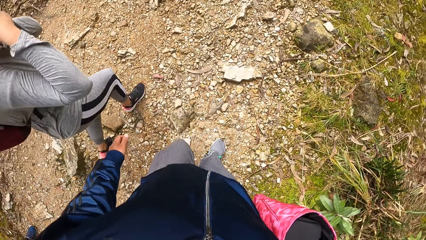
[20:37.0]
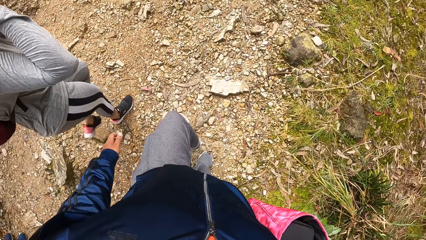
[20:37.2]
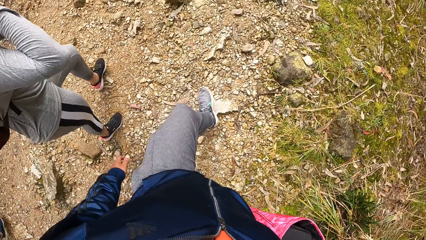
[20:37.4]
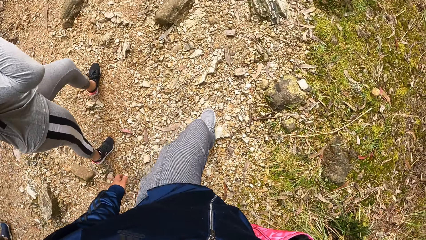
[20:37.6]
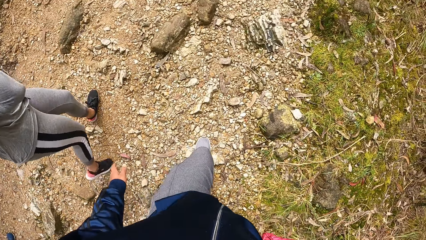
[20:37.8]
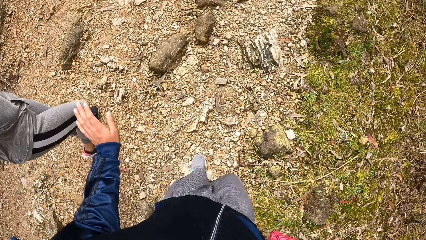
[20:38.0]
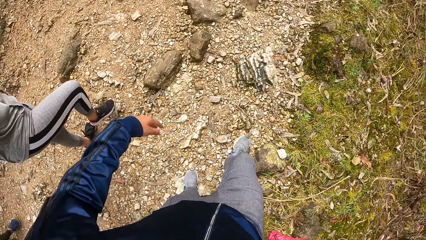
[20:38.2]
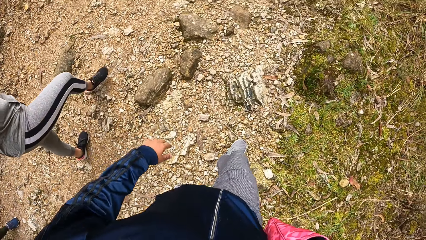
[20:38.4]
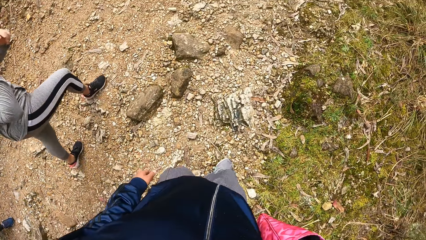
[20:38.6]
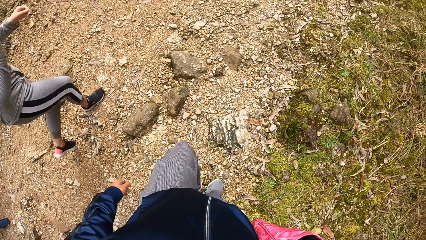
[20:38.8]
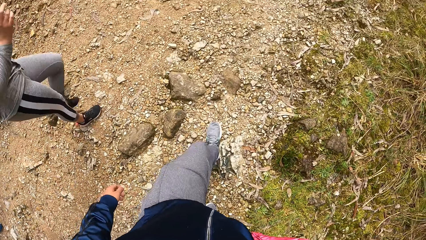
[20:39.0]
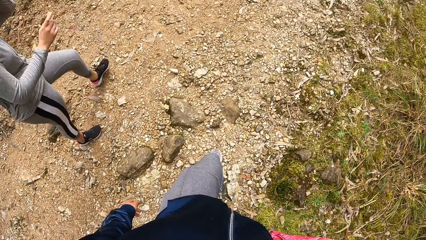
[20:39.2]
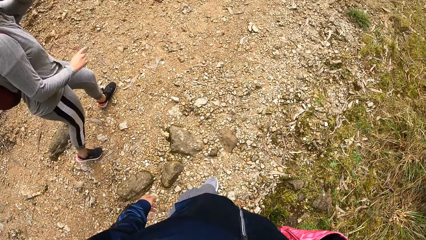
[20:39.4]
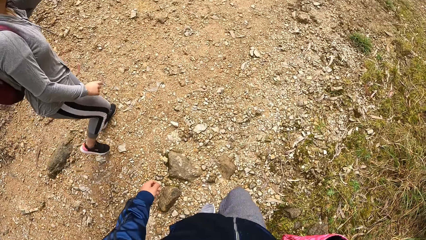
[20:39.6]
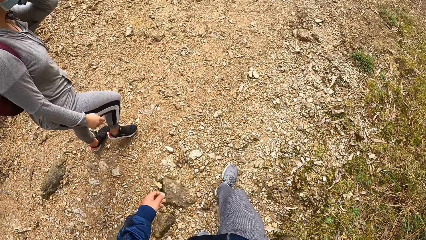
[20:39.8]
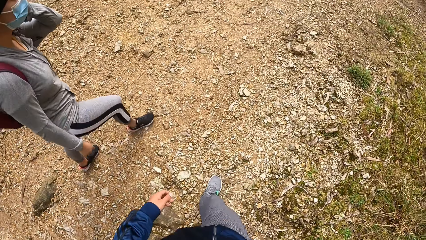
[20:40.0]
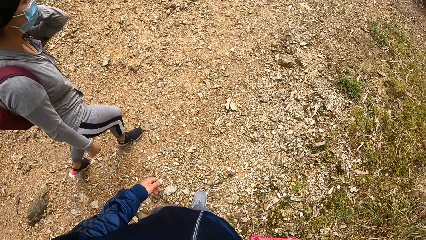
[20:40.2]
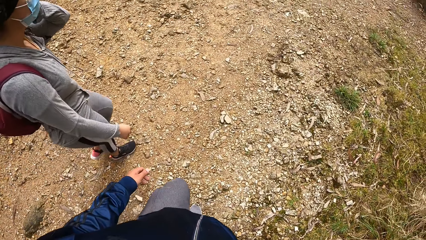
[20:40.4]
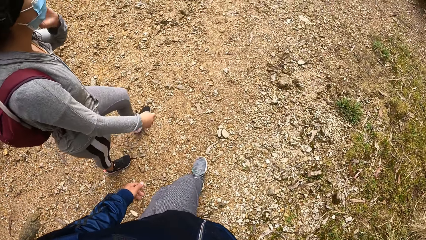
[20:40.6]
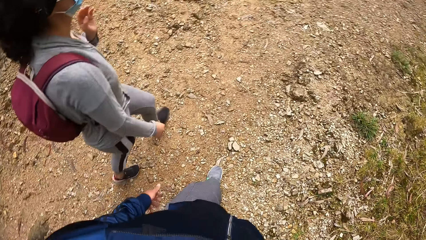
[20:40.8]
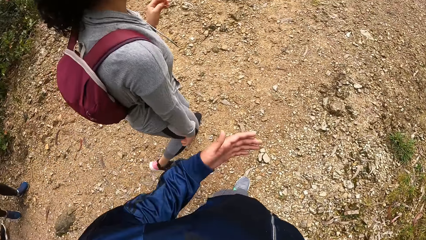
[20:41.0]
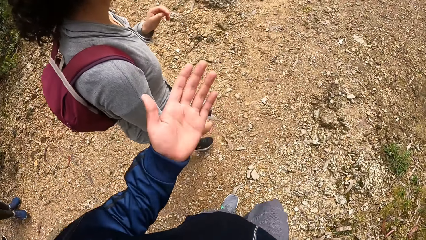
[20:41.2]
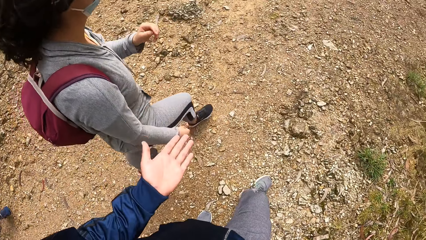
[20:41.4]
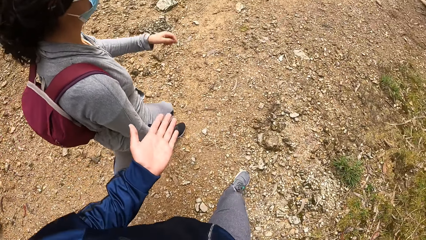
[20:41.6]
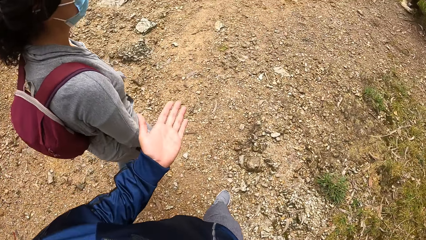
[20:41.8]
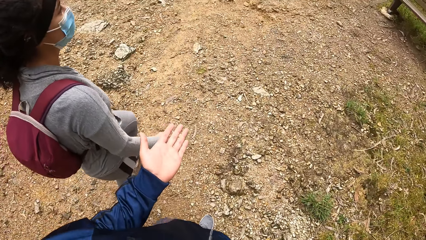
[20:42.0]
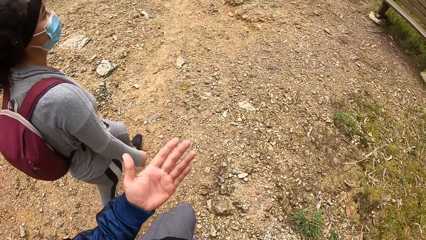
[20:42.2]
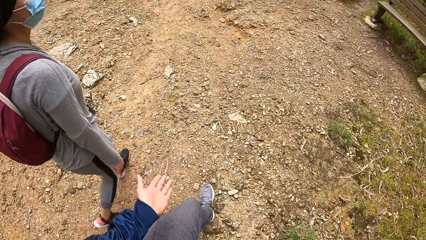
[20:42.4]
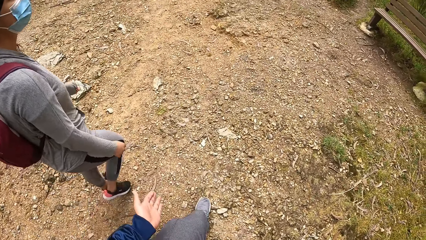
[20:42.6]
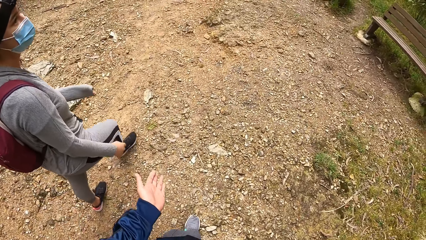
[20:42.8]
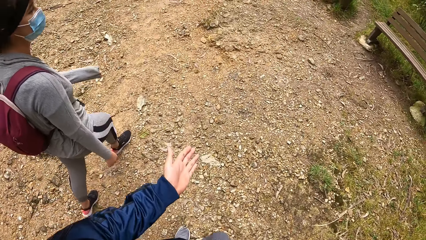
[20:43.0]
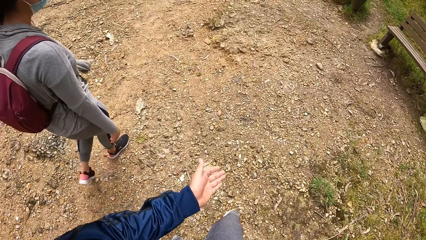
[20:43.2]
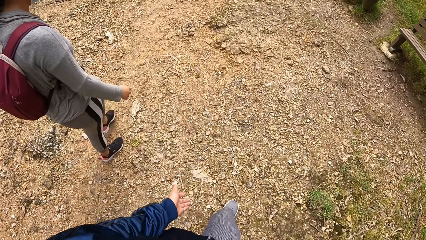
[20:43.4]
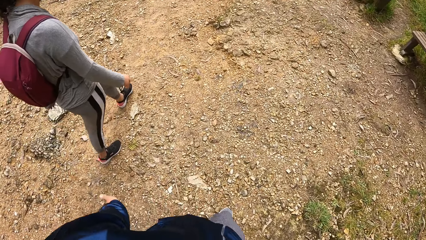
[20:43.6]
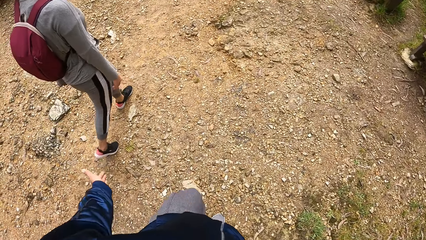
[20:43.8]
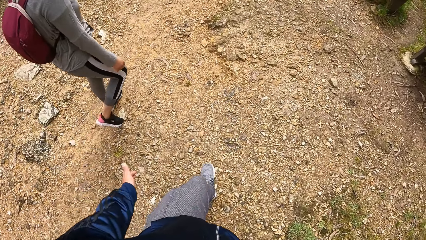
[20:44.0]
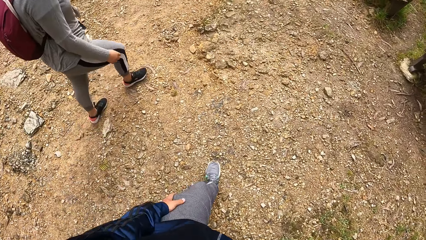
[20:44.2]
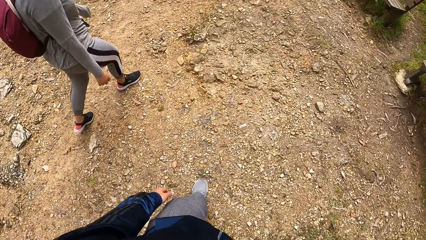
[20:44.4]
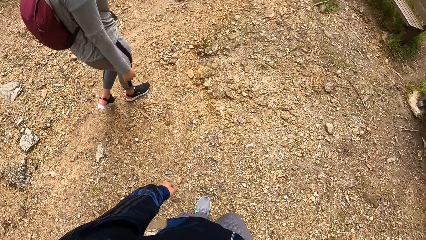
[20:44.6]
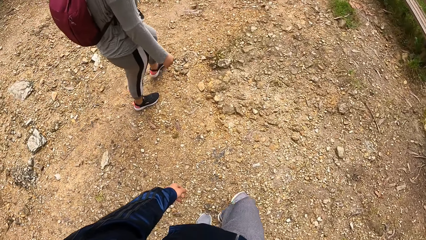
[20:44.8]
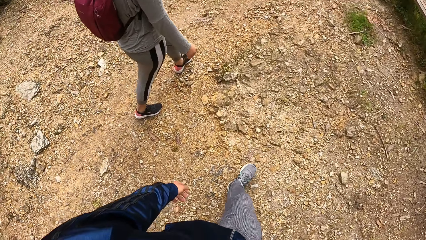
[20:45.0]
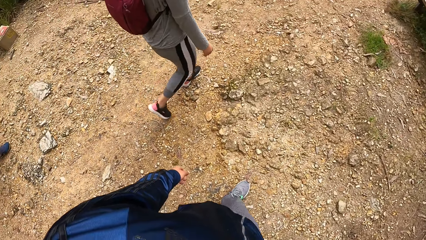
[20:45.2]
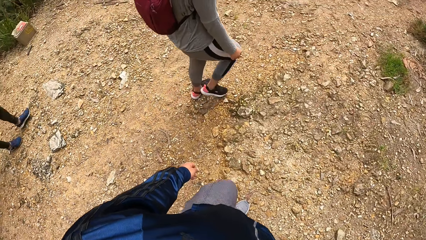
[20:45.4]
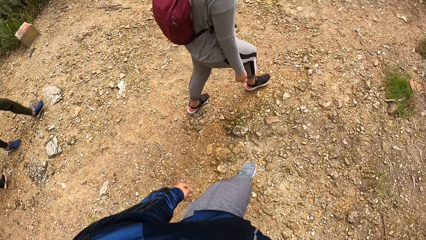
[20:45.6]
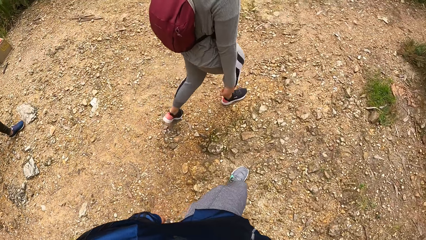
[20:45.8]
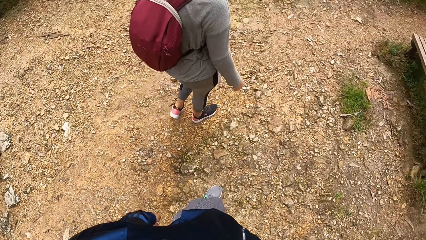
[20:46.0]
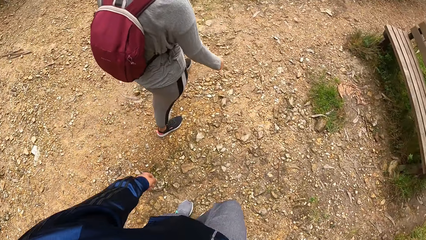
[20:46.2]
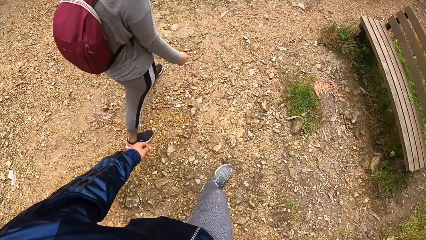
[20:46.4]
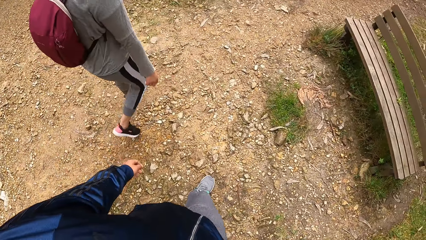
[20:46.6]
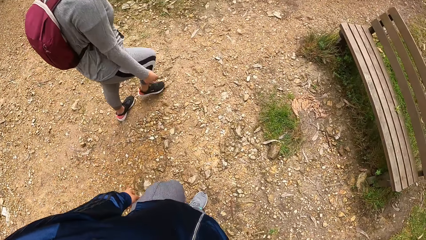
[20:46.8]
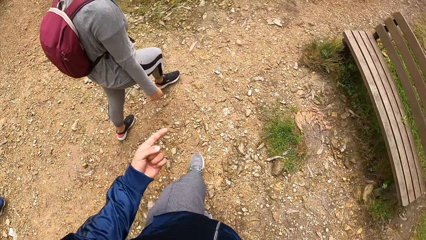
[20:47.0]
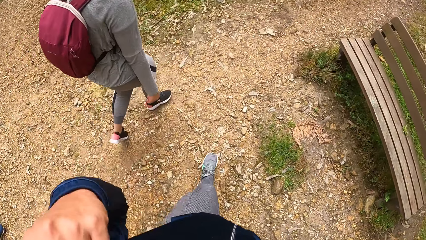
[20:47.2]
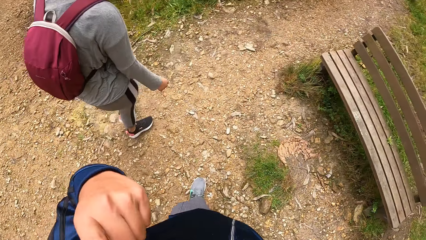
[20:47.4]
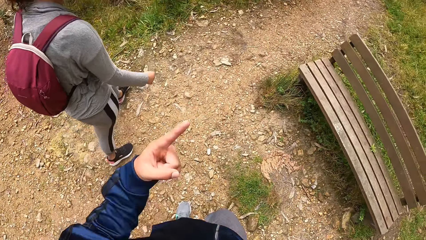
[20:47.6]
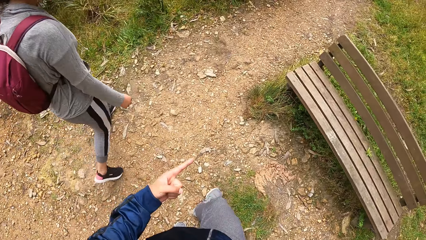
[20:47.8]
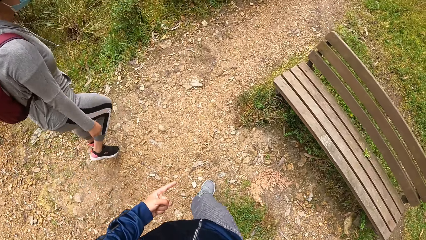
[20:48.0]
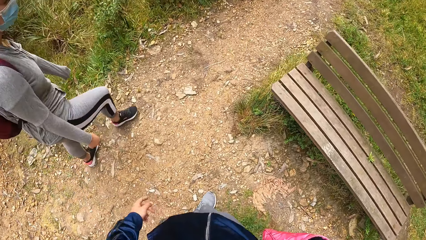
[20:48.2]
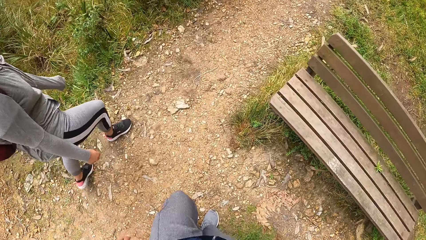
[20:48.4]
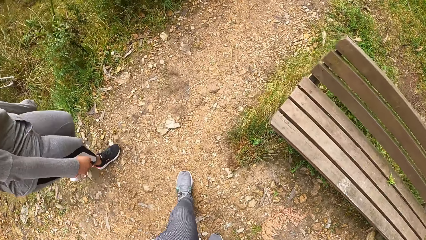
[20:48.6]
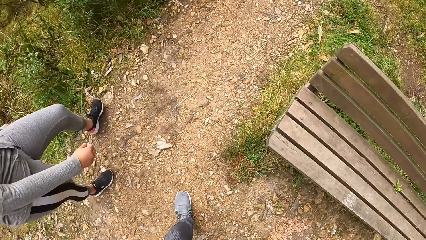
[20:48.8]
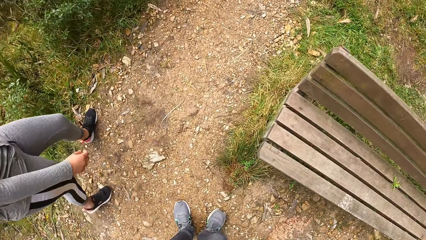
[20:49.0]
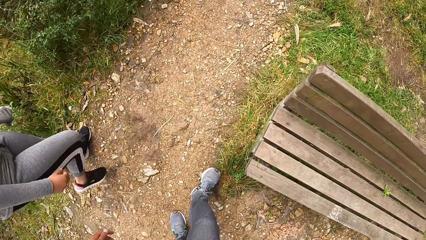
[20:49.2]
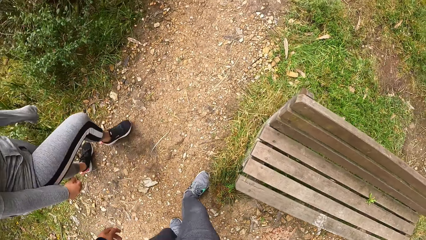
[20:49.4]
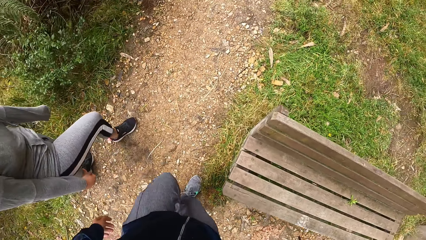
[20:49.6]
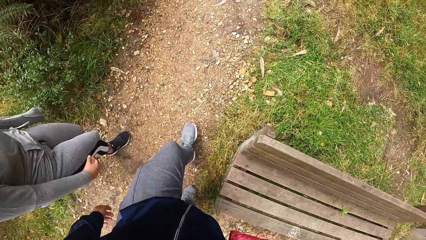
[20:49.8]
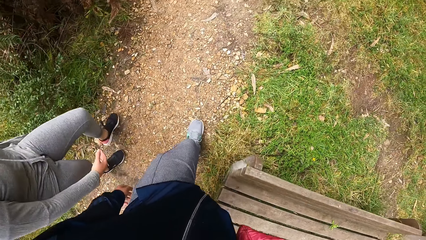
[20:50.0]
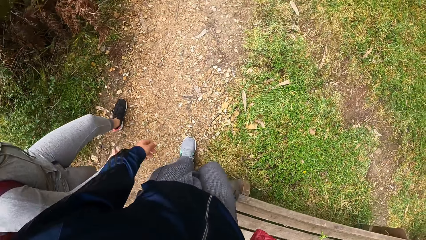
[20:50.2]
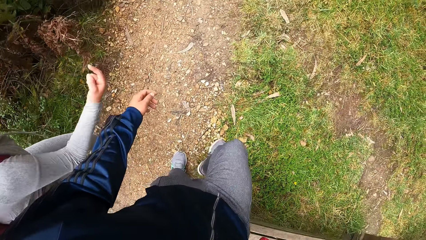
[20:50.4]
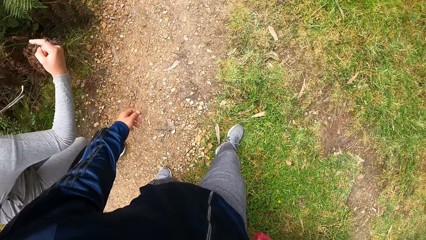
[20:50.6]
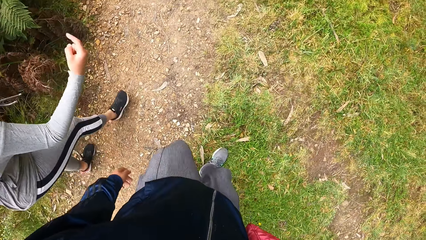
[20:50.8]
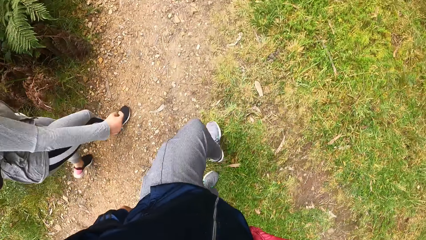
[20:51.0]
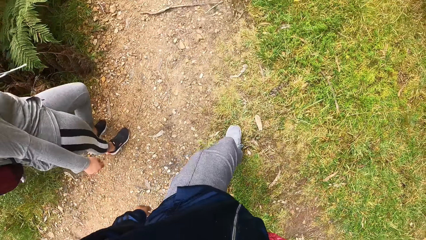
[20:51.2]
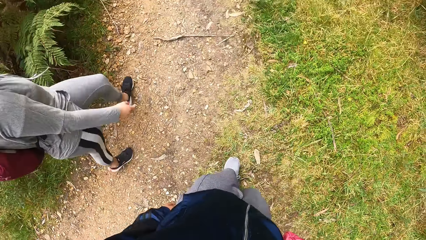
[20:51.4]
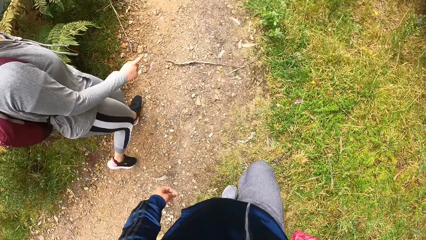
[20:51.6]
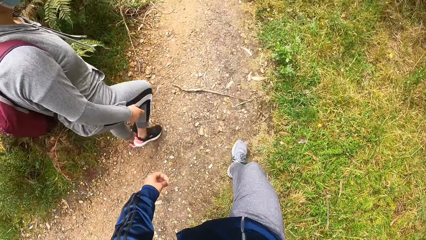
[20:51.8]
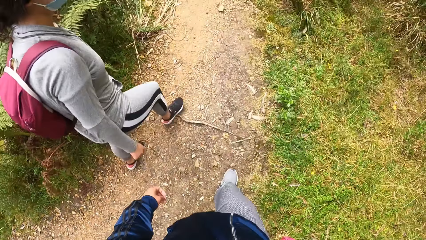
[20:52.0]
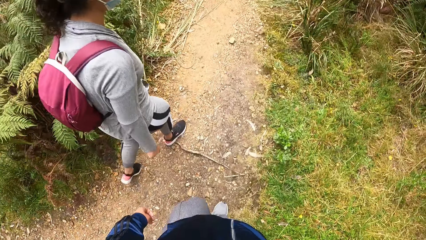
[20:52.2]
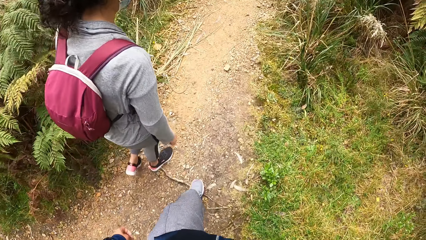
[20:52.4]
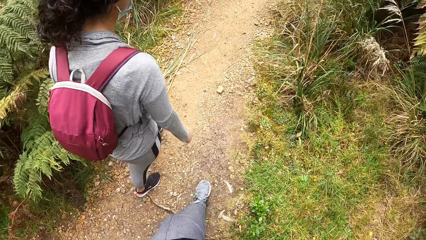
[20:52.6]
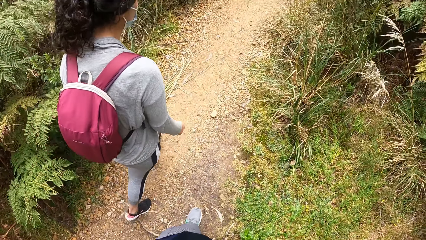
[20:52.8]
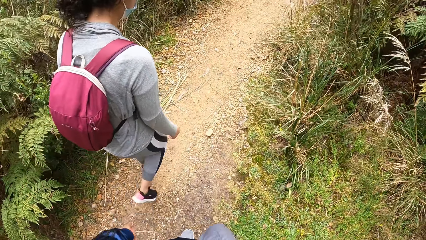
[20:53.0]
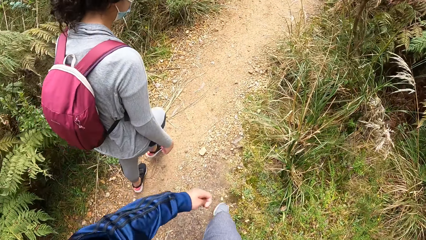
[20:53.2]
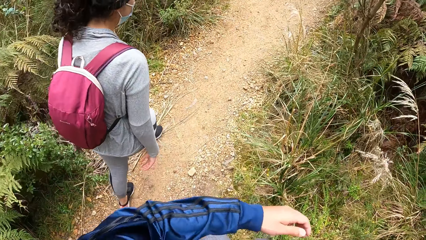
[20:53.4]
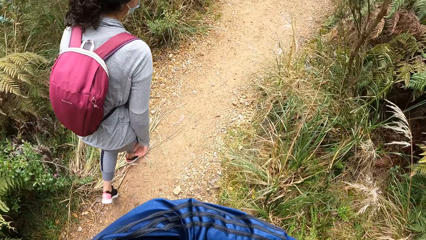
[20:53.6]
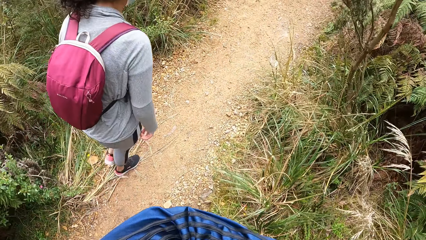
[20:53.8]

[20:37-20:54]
The camera wearer gestures with her left hand. She gestures with her left hand again.
